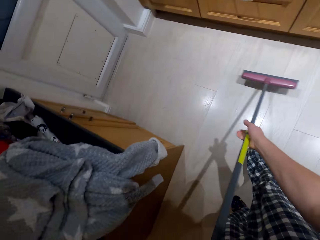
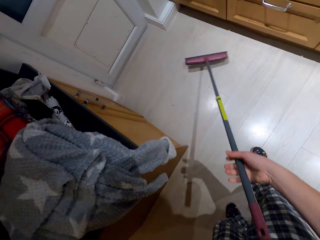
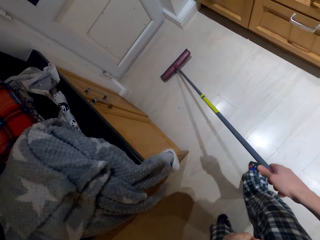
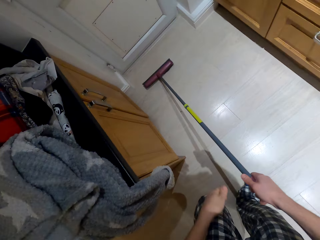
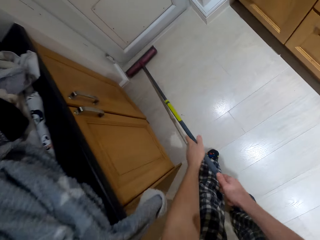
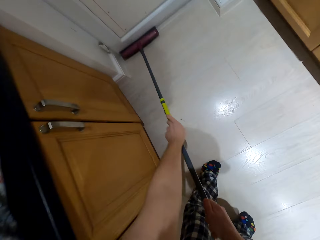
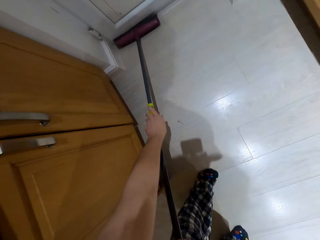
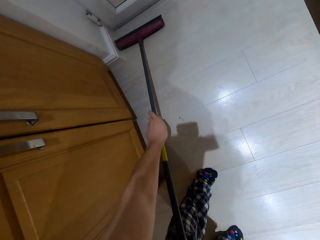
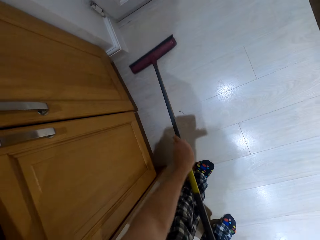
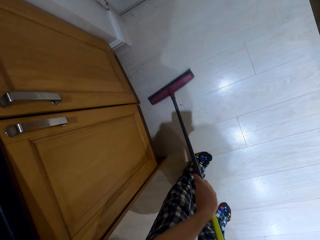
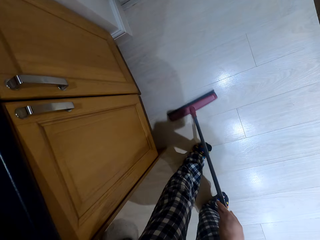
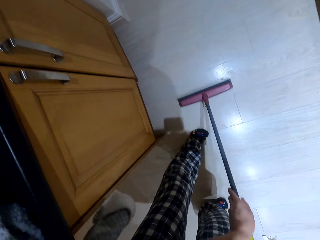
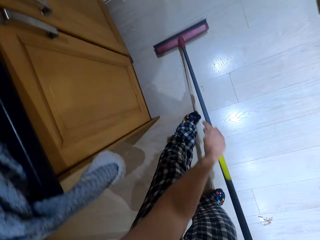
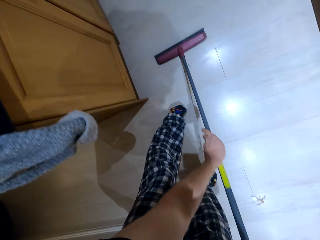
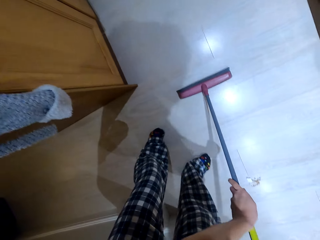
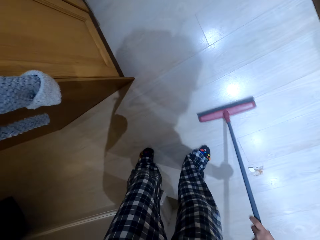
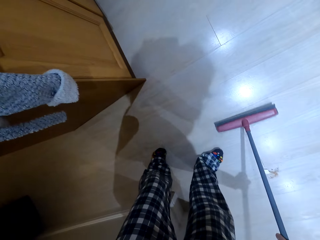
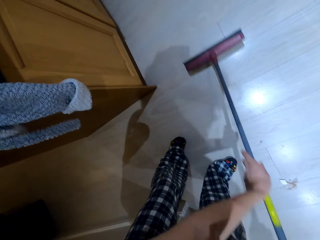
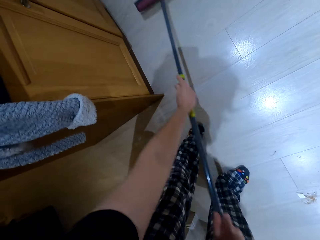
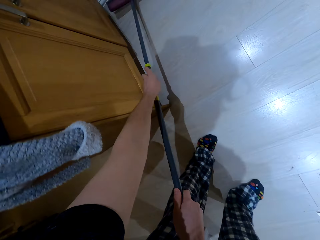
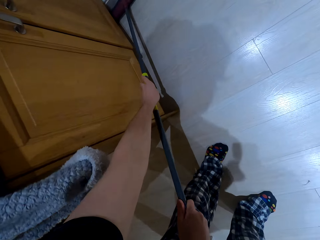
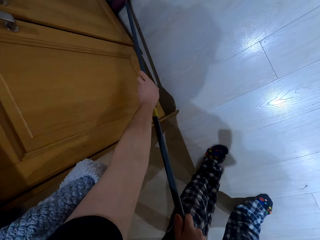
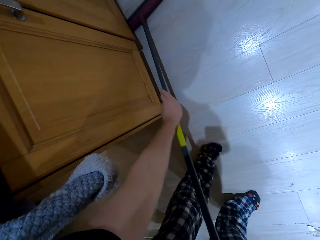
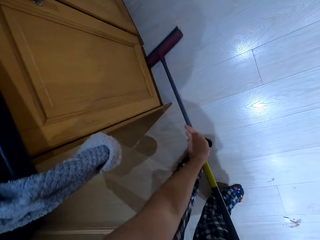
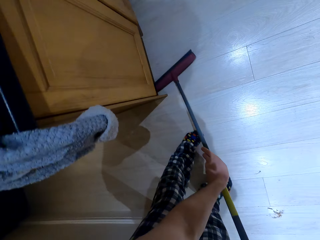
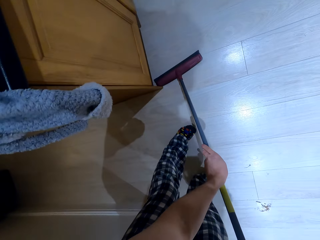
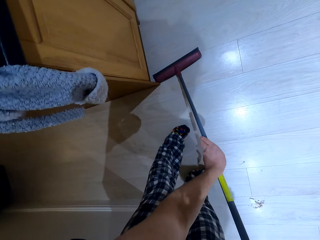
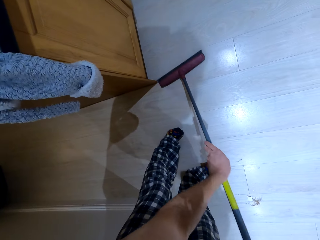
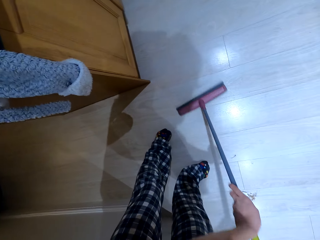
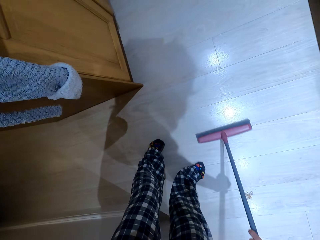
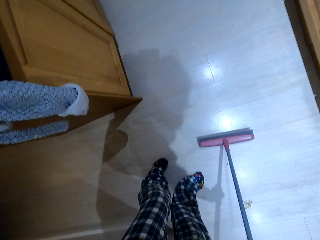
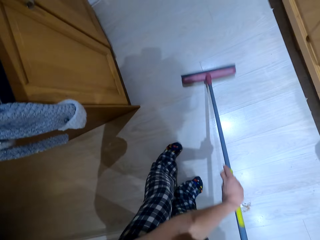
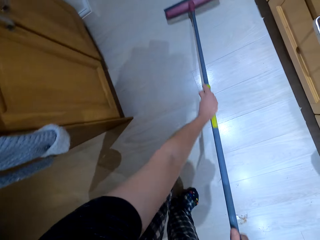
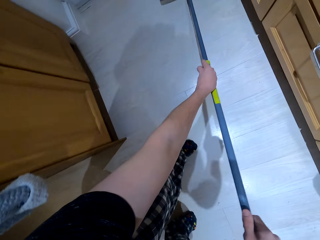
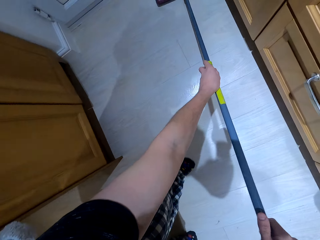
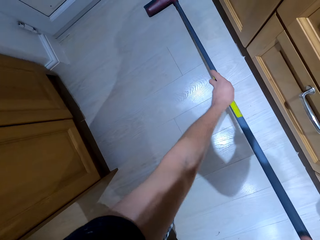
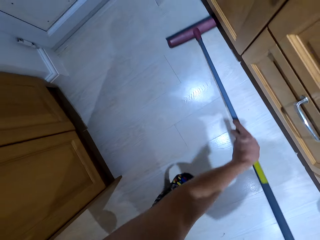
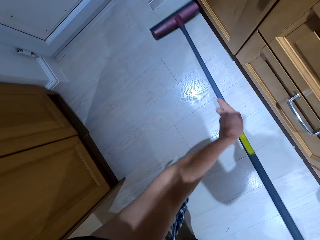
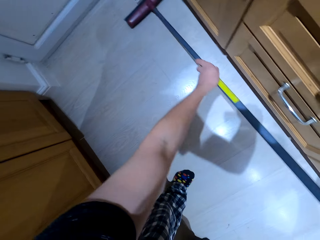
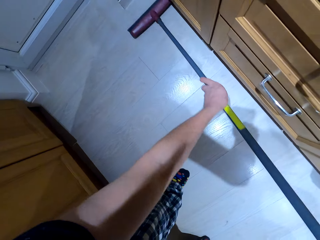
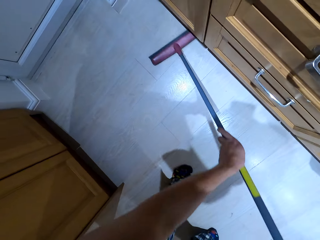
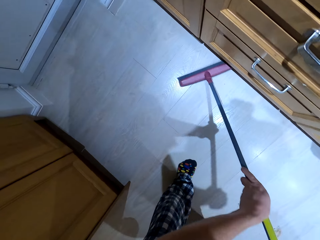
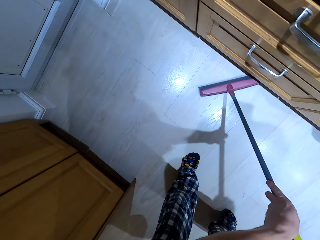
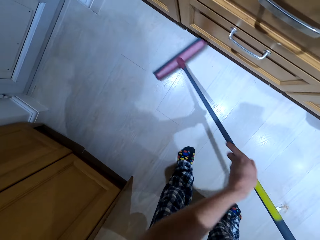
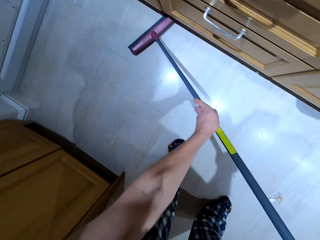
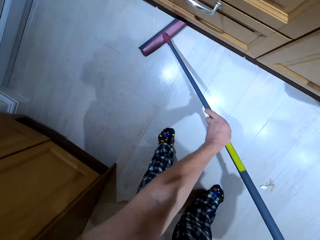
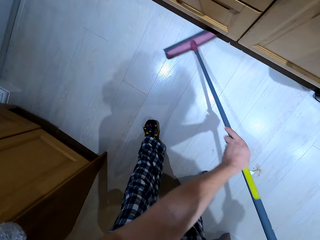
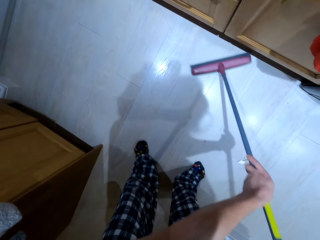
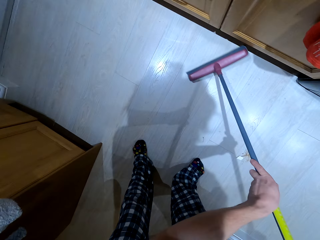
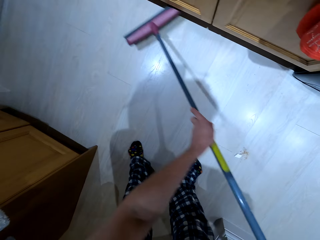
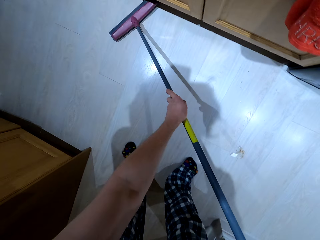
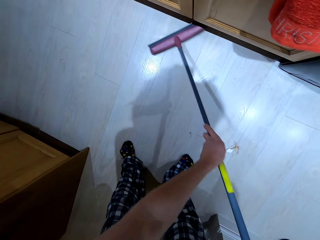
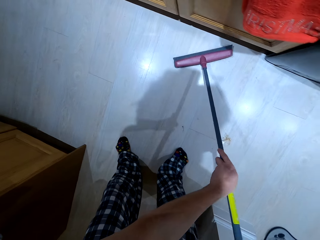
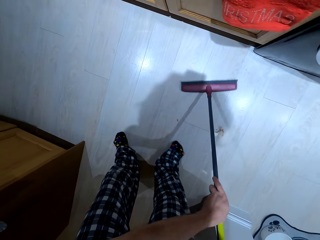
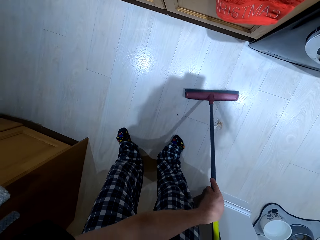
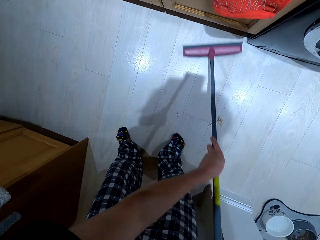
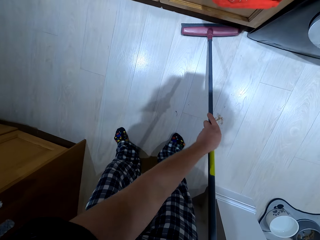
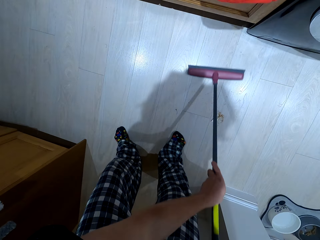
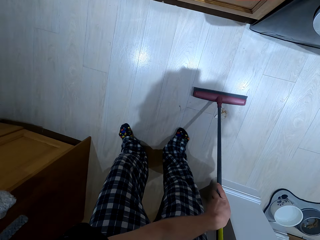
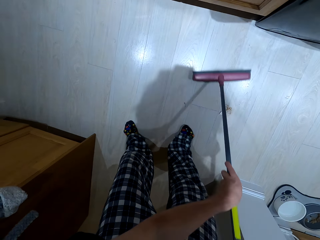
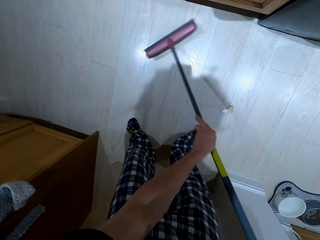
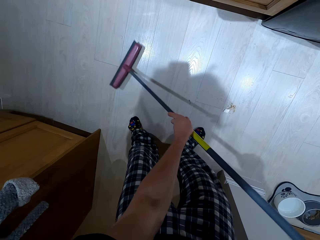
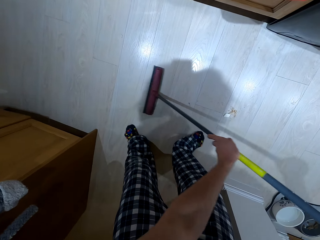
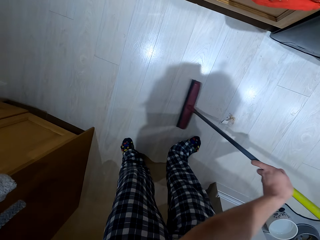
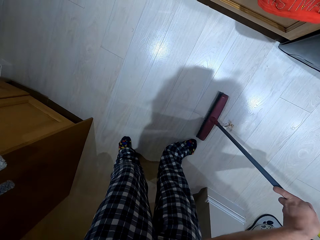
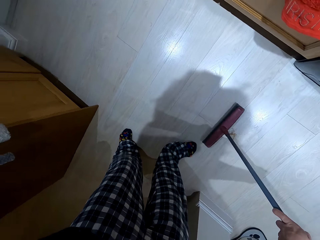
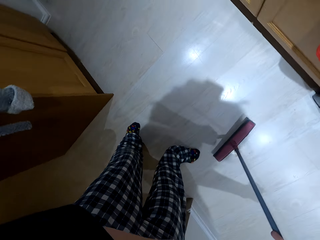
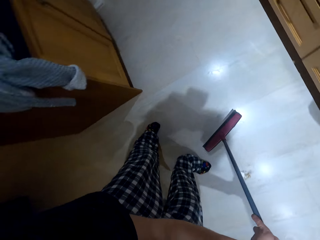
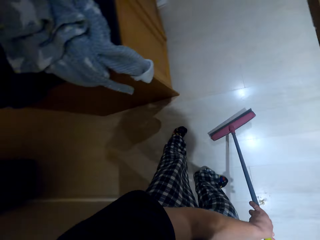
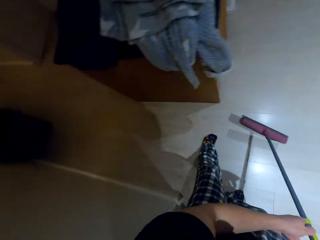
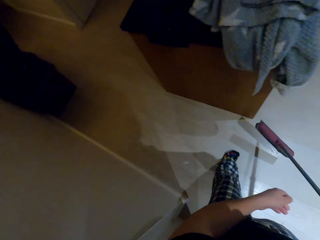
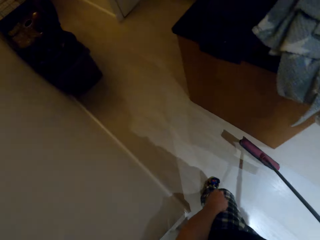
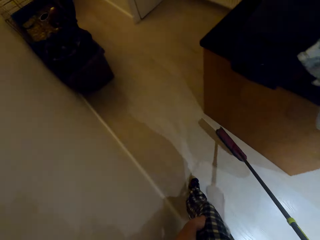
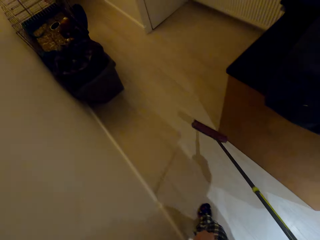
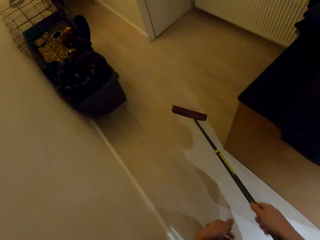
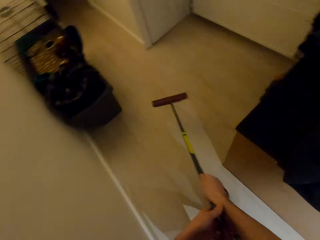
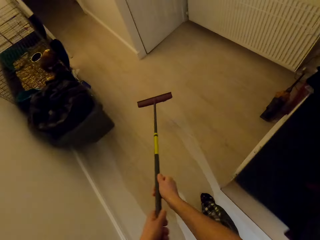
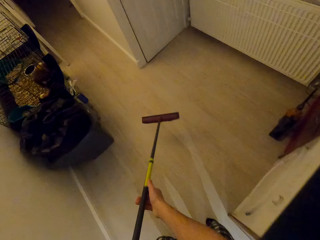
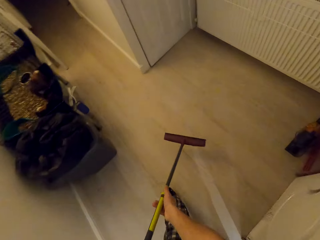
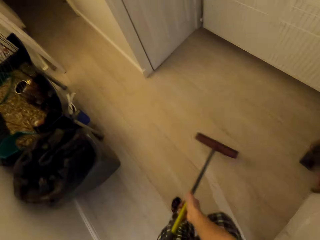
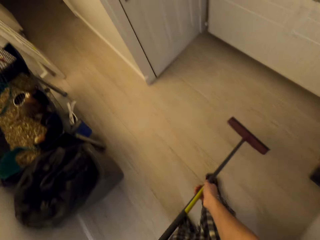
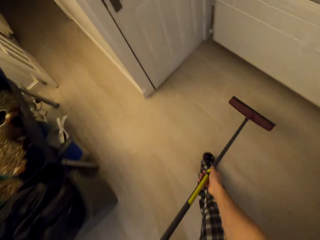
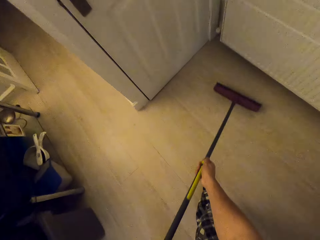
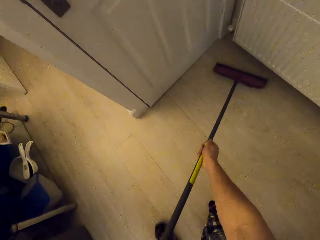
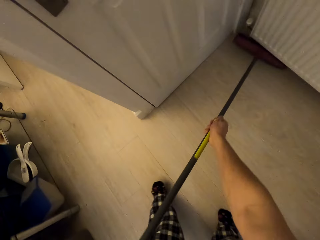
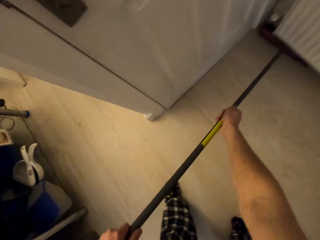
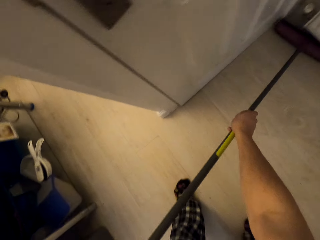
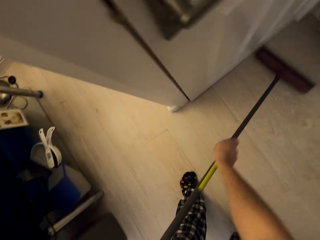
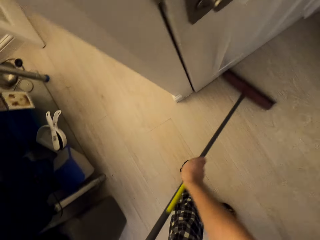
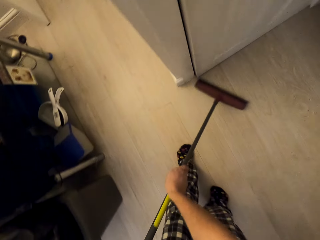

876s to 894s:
The camera wearer moves on the other side. He moves the broom on the door. He sweeps the floor. He sweeps beside the cabinet. He sweeps the floor. He collects dirt on one place. He walks with the broom on his hand. He drops the broom. He puts the broom under something. He sweeps the floor.

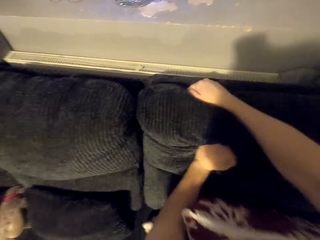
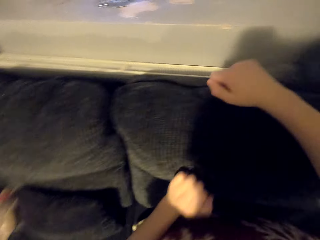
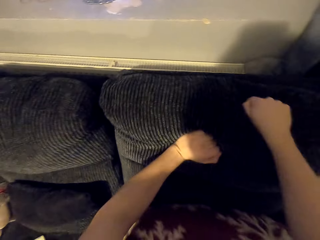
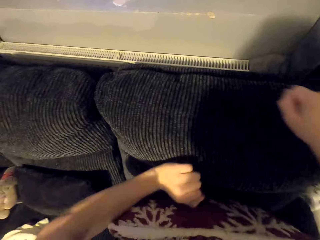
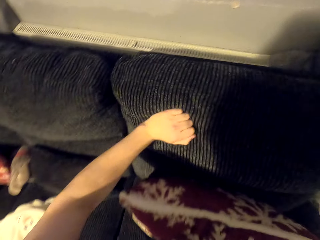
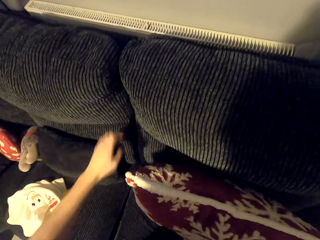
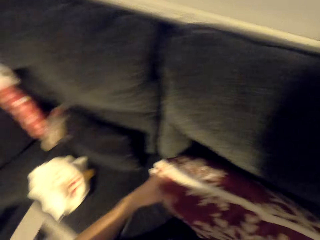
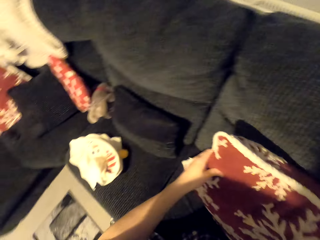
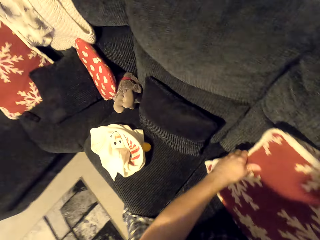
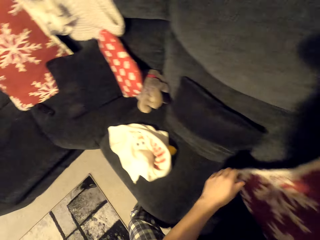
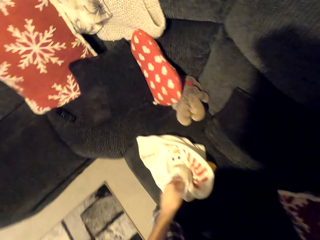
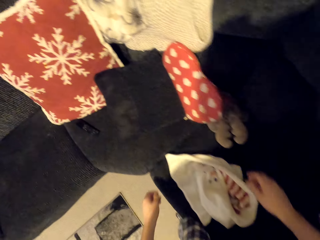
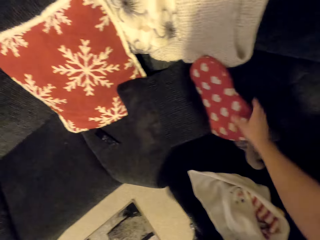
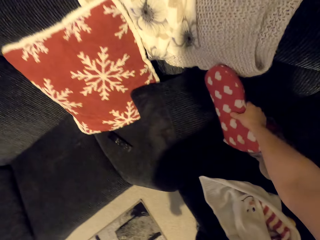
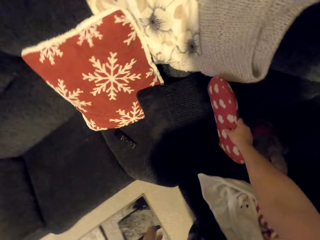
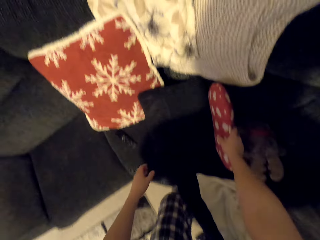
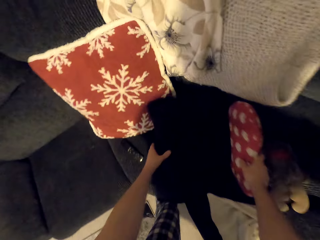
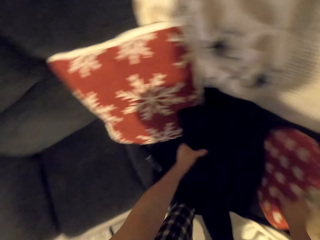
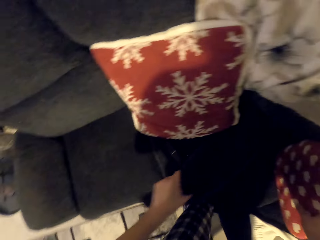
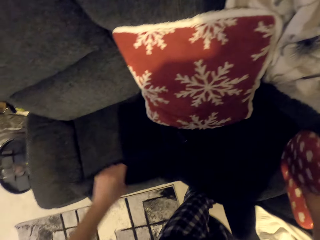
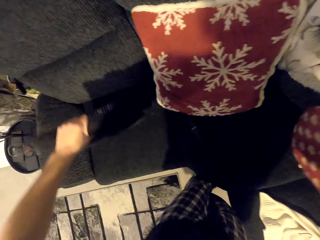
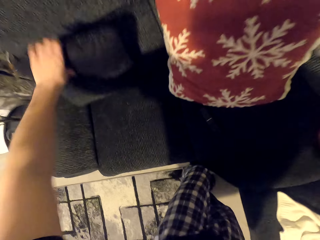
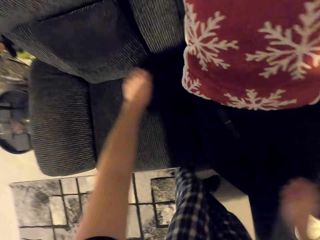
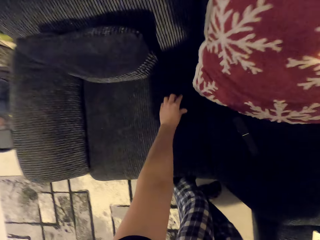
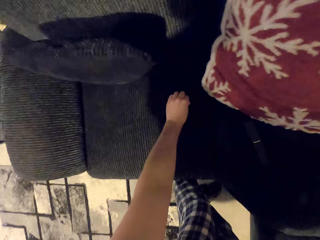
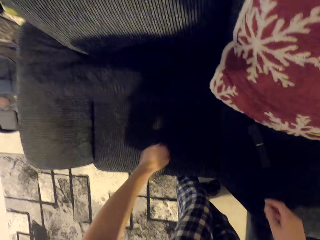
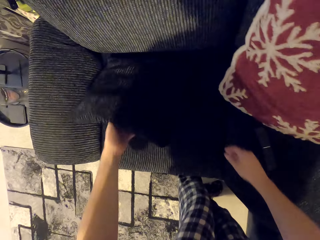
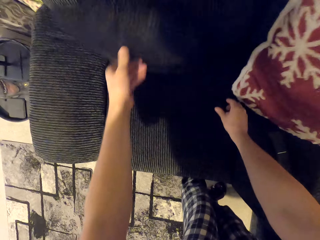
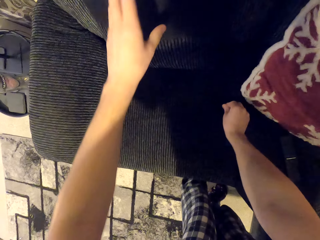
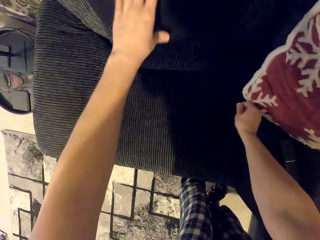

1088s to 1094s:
The camera wearer holds a pillow in place. They take the pillow from the couch. They move the pillow. They pick dirt on the chair. They hold the pillow.
